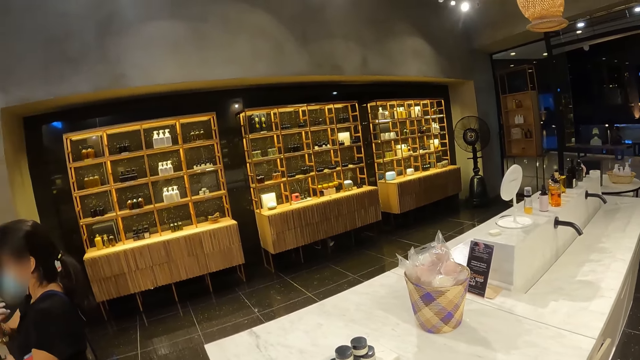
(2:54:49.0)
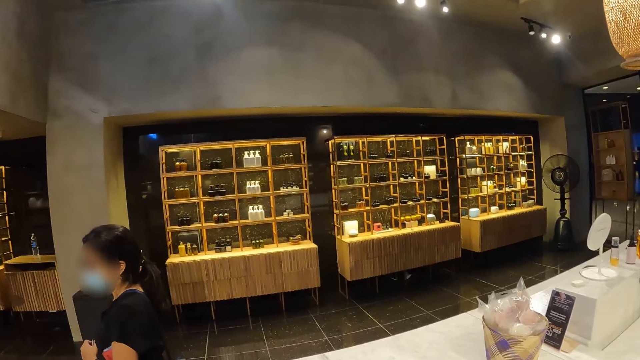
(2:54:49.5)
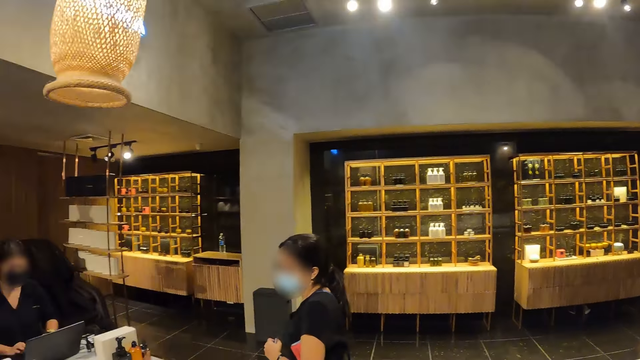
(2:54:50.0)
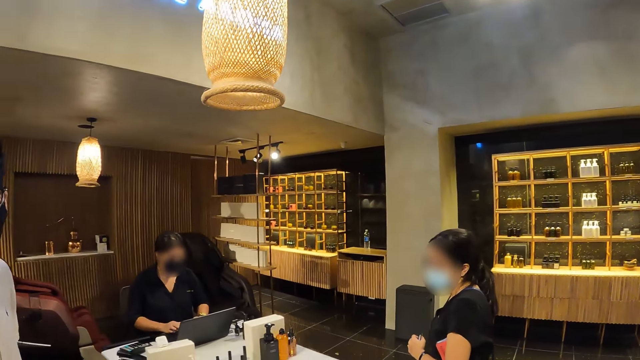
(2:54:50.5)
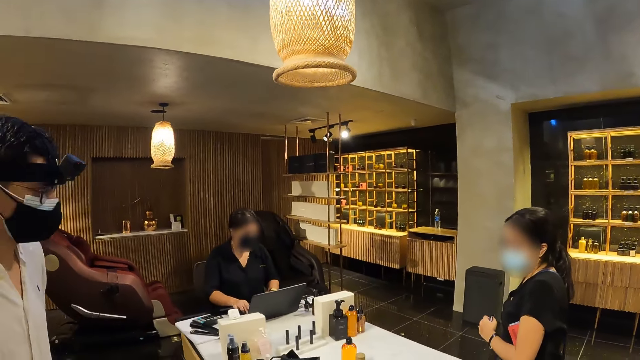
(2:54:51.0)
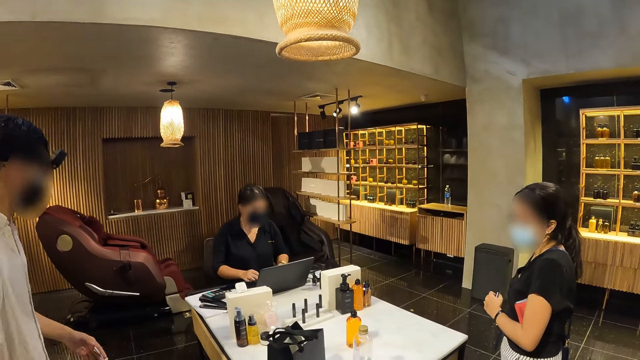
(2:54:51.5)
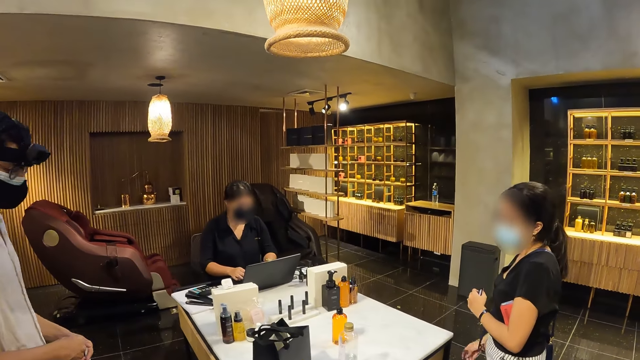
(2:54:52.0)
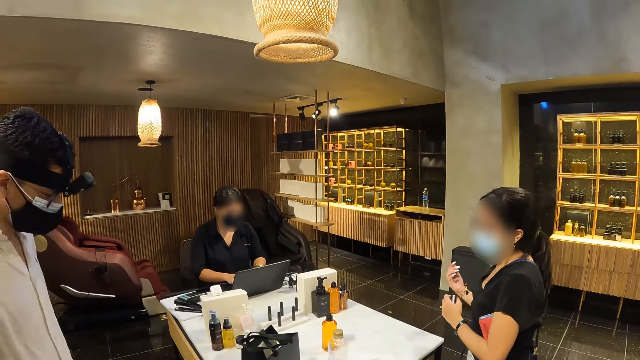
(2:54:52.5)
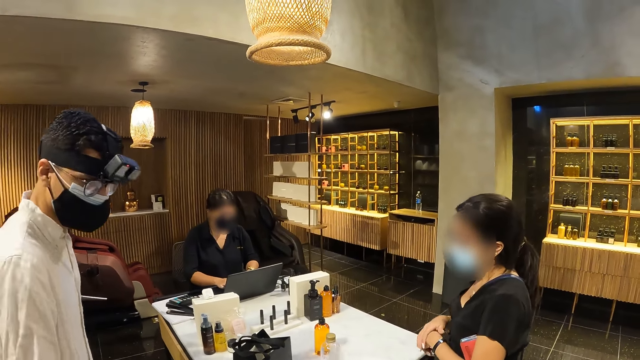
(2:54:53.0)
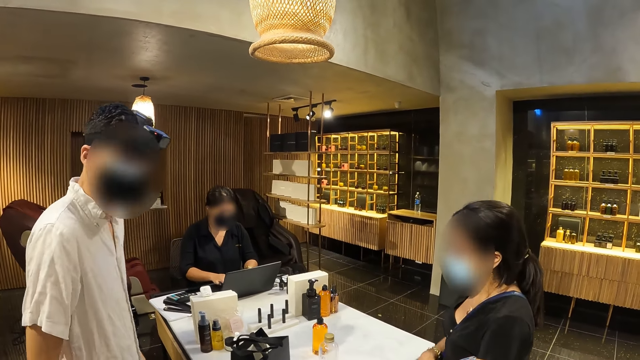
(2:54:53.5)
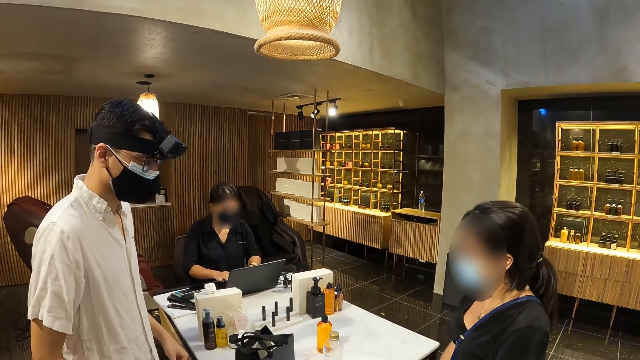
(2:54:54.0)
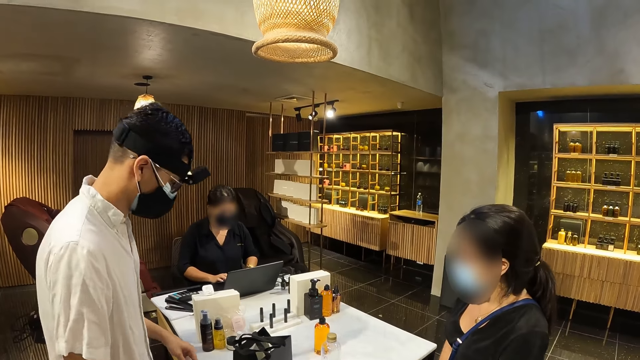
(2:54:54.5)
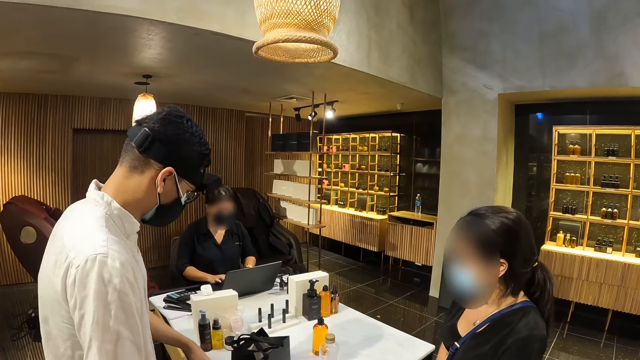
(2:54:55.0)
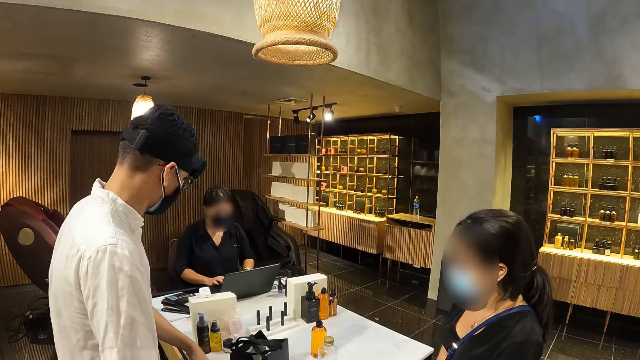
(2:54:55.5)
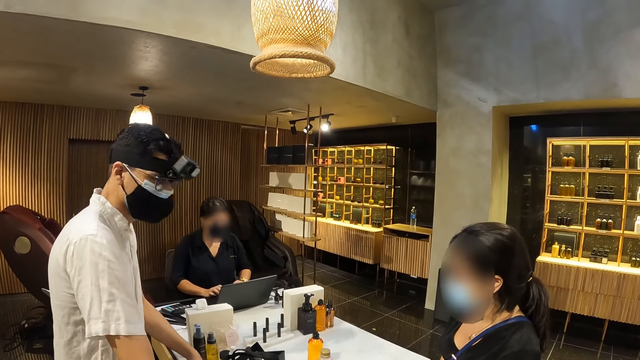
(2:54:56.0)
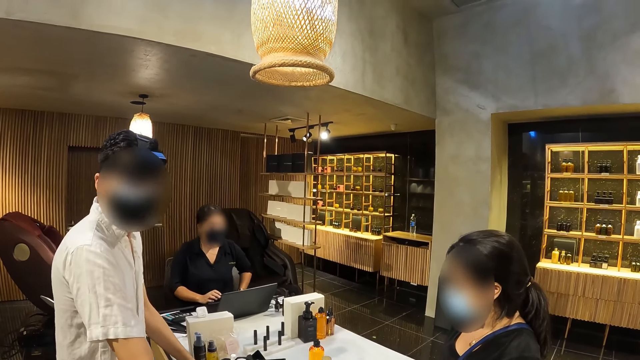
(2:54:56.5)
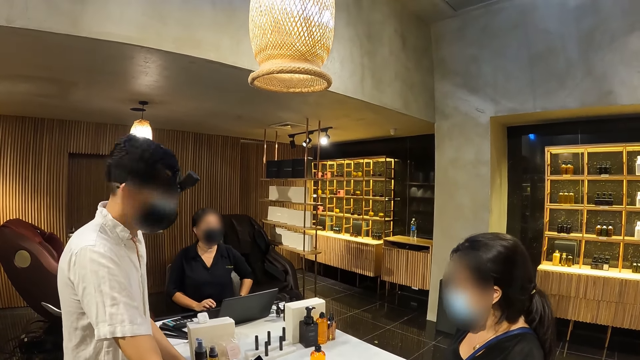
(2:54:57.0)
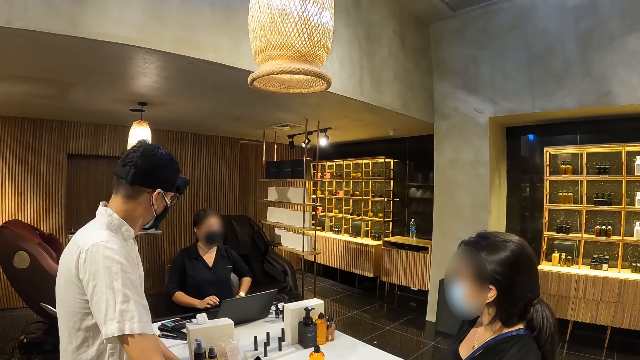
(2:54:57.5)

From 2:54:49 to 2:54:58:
A woman interacts with a man. Another woman operates the laptop on the table with her hands. The man cleans his right hand with his left hand. The first woman rubs her left hand with her right hand. The other woman interacts with the first woman.

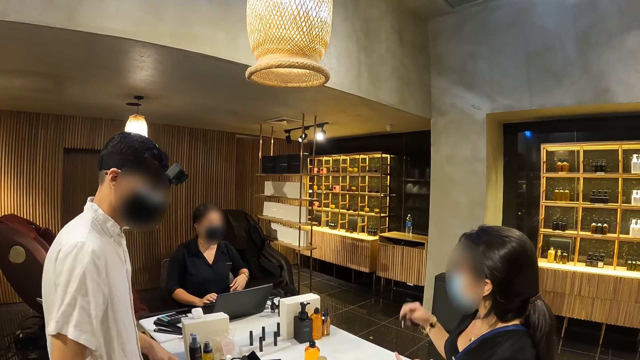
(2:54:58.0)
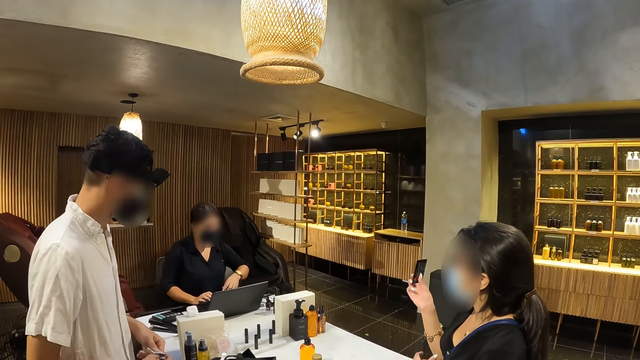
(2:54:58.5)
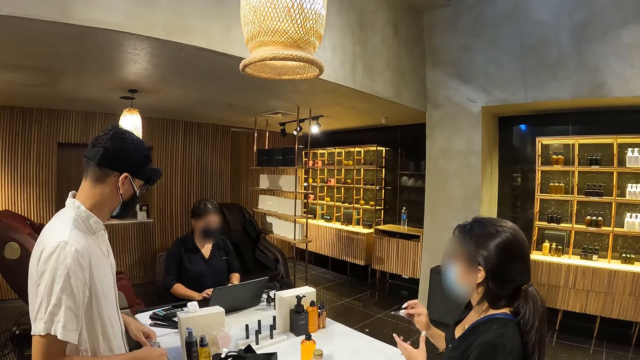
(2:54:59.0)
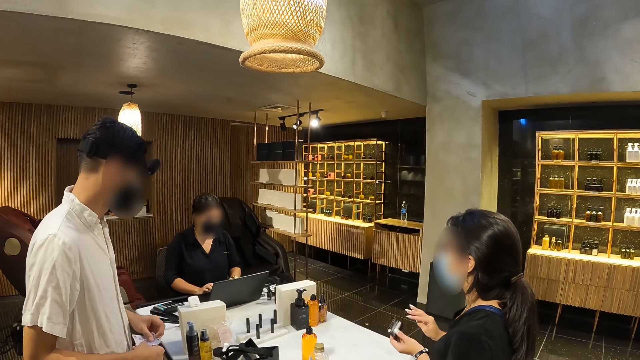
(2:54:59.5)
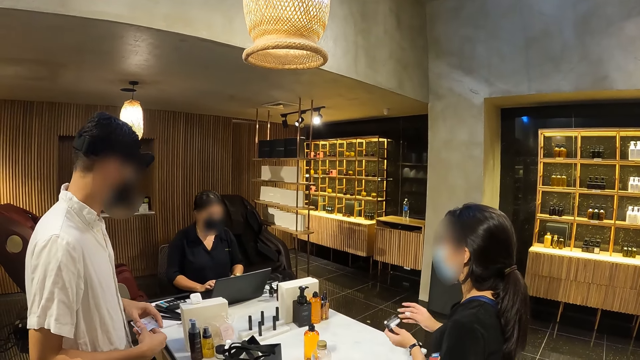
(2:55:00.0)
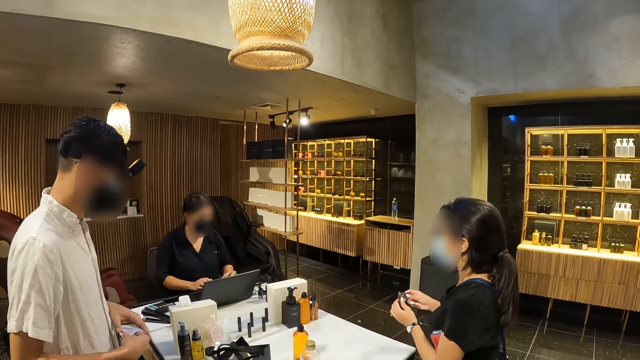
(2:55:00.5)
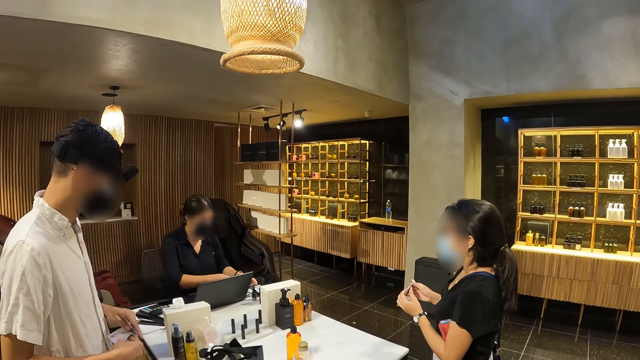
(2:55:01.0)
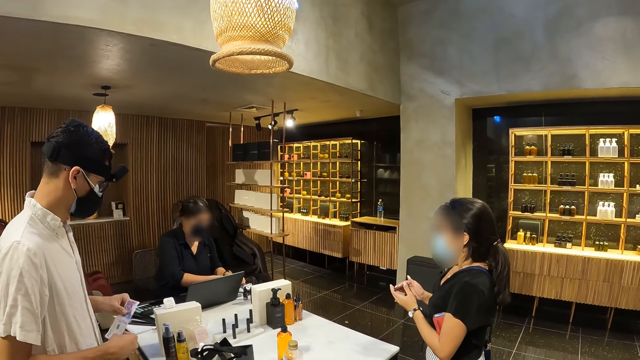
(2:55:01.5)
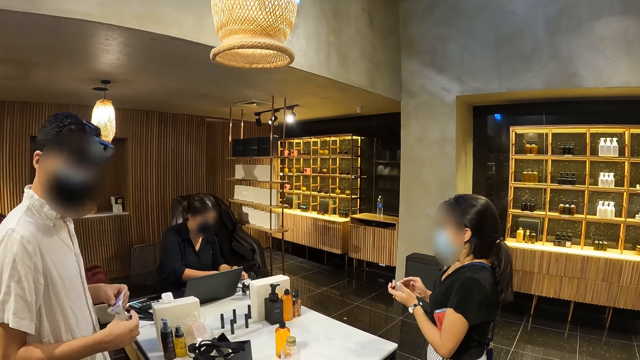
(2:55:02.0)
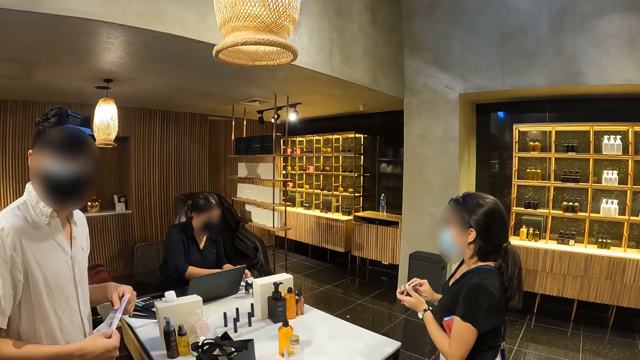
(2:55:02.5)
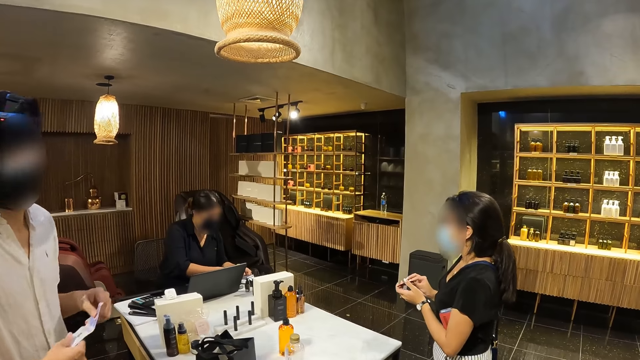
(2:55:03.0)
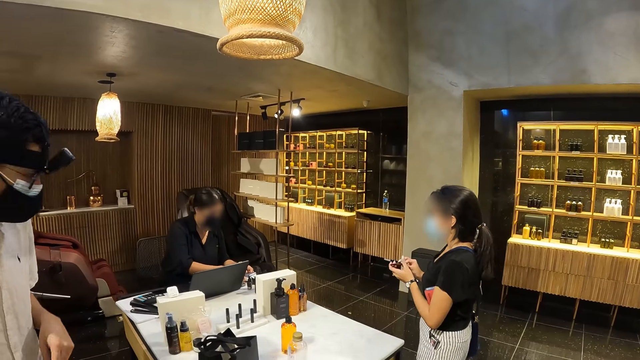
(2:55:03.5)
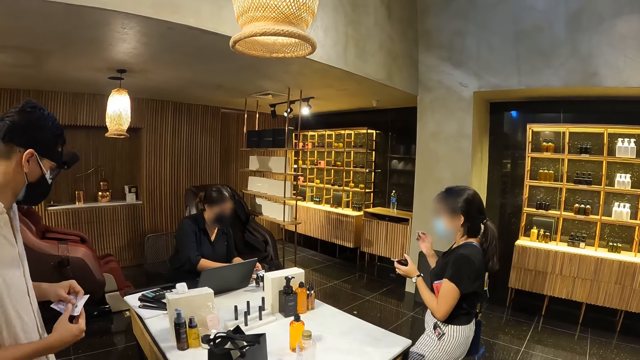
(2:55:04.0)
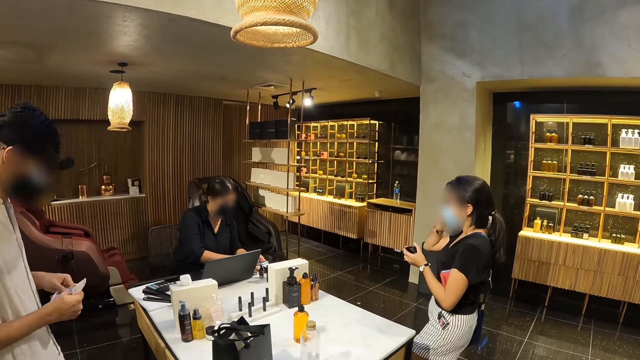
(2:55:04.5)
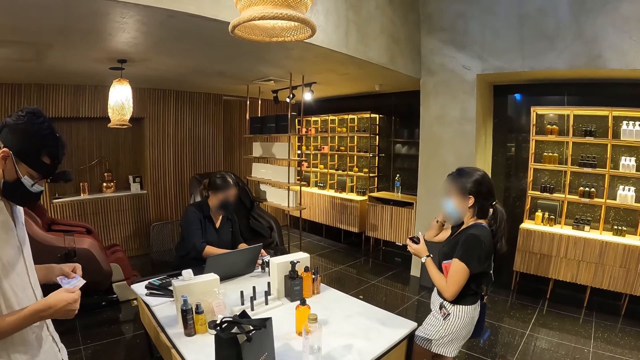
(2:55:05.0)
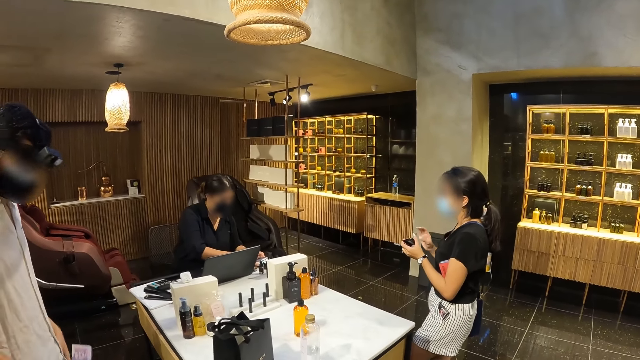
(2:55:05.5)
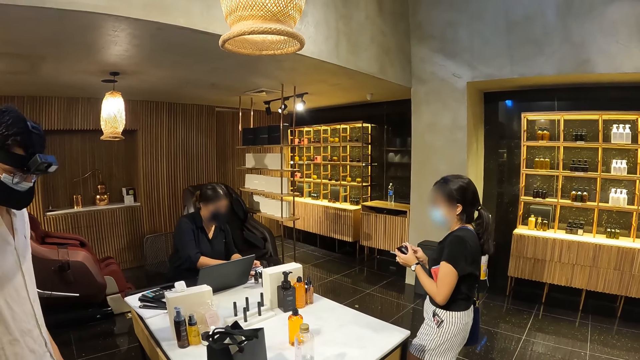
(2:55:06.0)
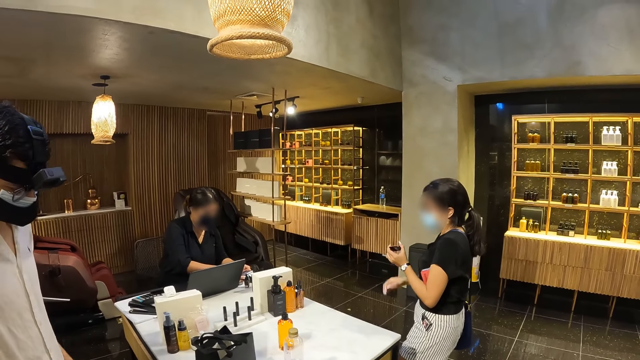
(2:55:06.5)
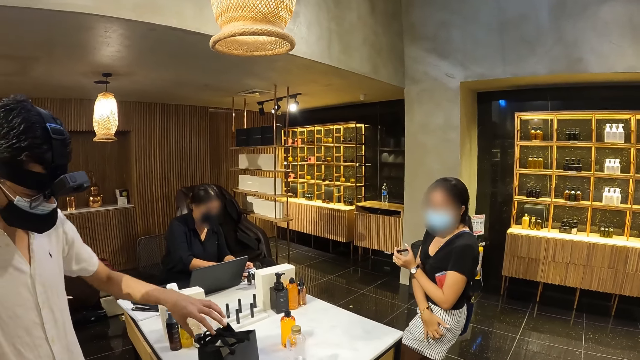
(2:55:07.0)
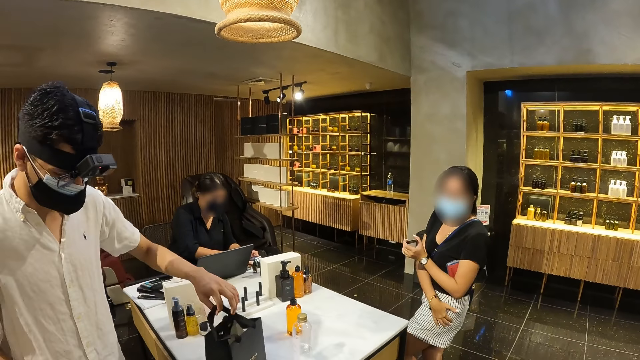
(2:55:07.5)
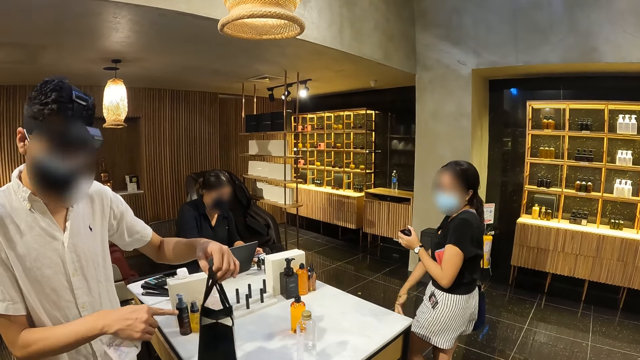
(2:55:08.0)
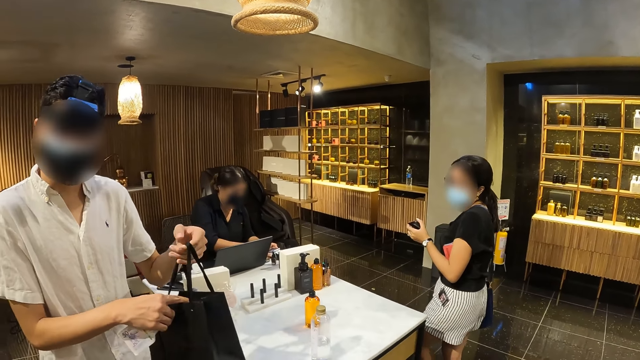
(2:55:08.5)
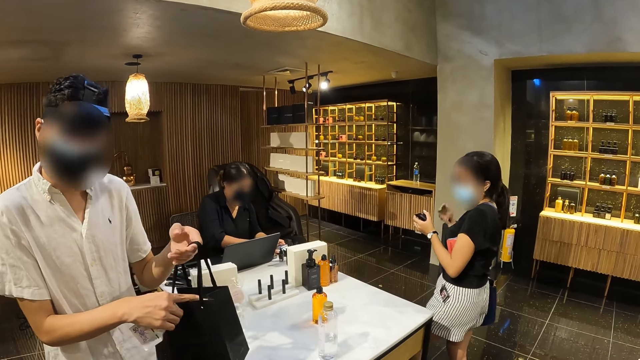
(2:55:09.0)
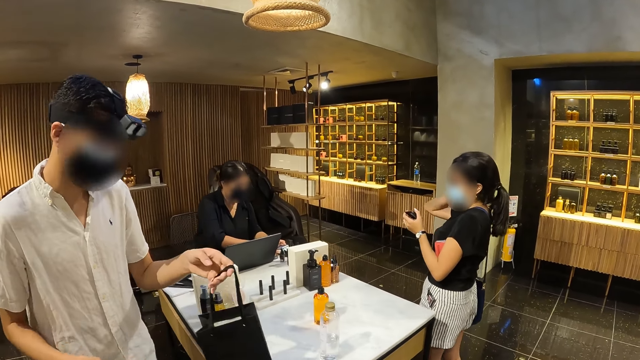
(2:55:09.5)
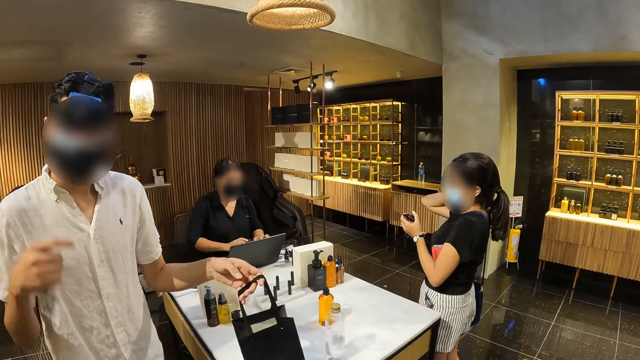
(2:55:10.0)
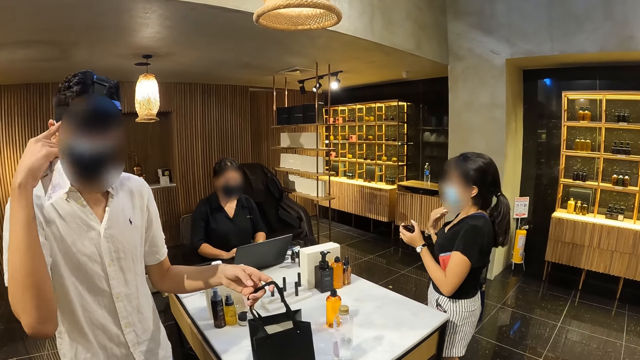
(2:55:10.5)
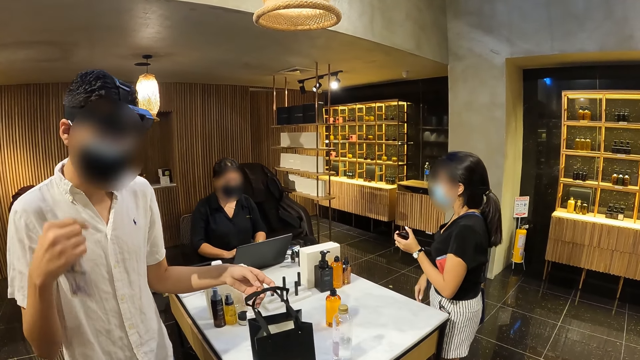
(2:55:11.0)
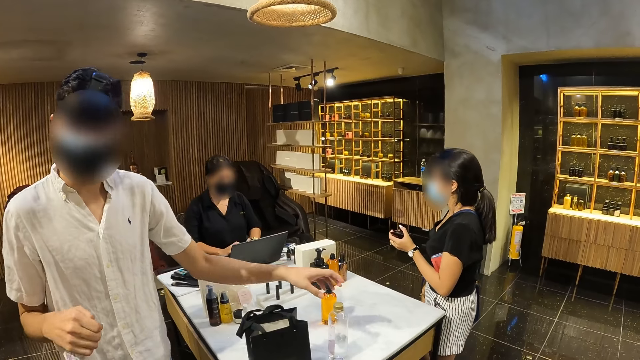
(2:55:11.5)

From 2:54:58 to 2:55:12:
A man unfolds the money with his hands. A woman passes the ATM card from her right hand to her left hand and holds the ATM card with her hands. Another woman operates a POS machine with her hands. The man holds the money. The first woman holds the ATM card with her left hand, adjusts her hair with her right hand, touches the ATM card in her left hand with her right hand, and touches her shorts with her right hand. The man picks up the bag from the table with his left hand and touches the bag in his left hand with his right hand. The first woman touches her neck with her right hand. The man drops the bag on the table with his left hand. The other woman operates the laptop on the table with her hands. The man touches his head with his right index finger and converses with the camera wearer. He picks up the bottle of water from the table with his left hand.
